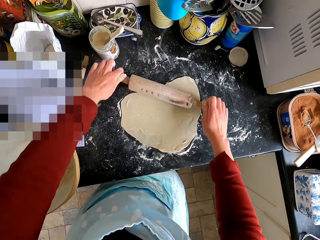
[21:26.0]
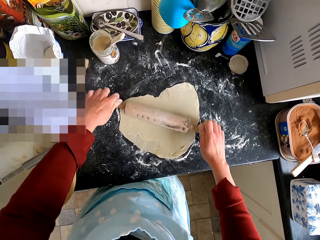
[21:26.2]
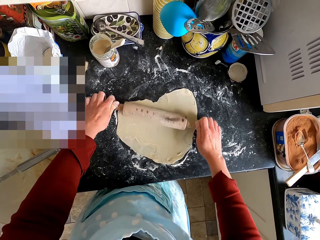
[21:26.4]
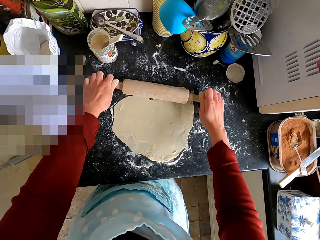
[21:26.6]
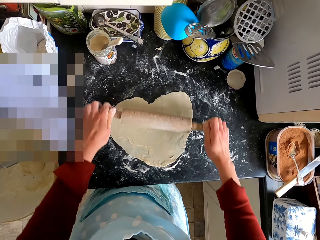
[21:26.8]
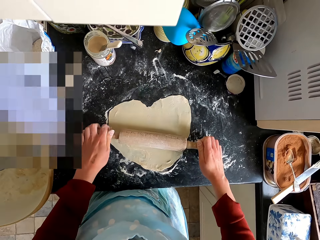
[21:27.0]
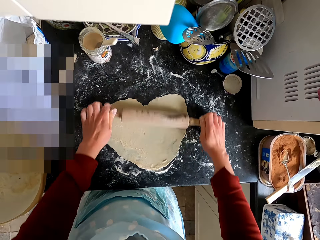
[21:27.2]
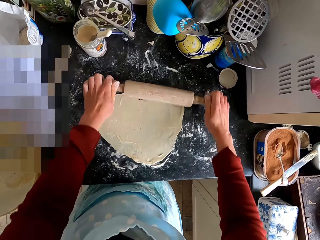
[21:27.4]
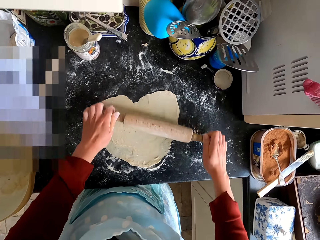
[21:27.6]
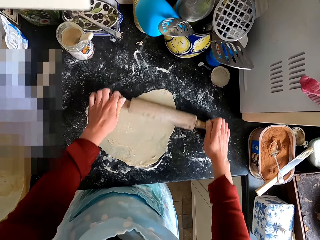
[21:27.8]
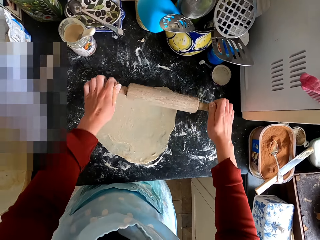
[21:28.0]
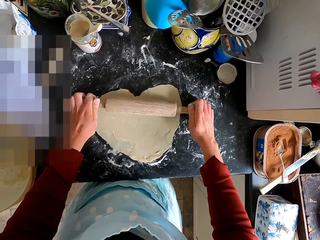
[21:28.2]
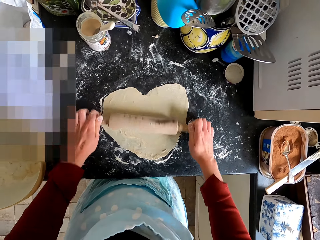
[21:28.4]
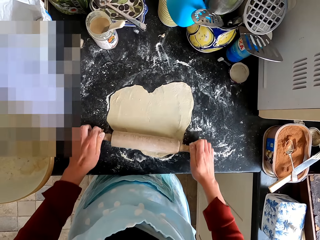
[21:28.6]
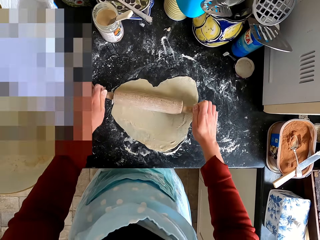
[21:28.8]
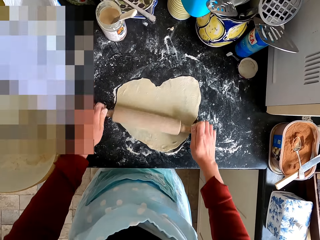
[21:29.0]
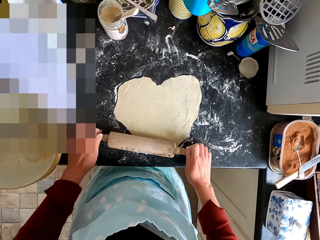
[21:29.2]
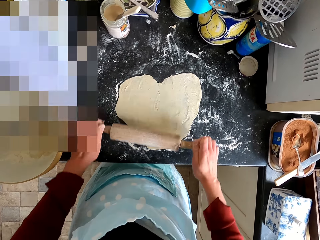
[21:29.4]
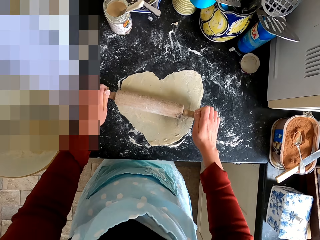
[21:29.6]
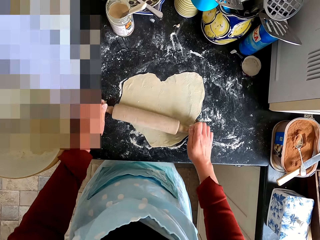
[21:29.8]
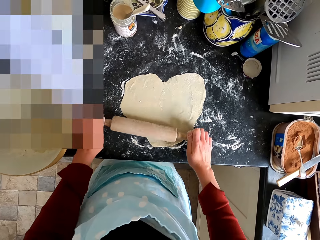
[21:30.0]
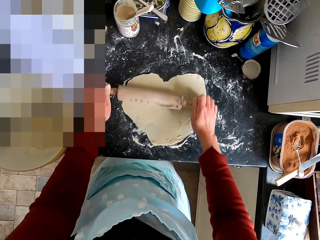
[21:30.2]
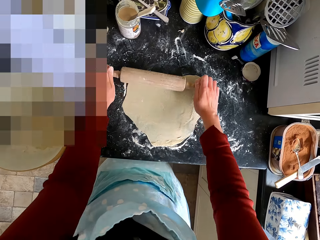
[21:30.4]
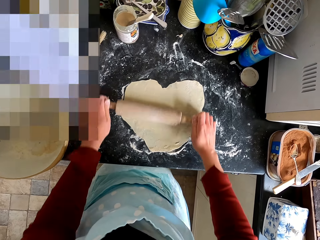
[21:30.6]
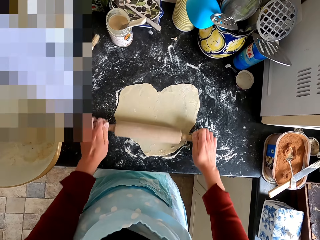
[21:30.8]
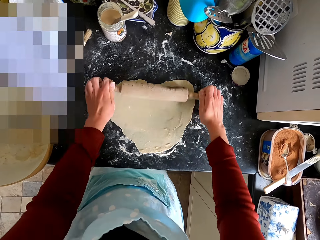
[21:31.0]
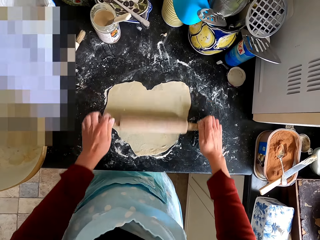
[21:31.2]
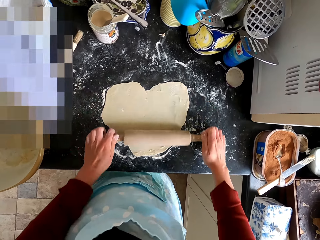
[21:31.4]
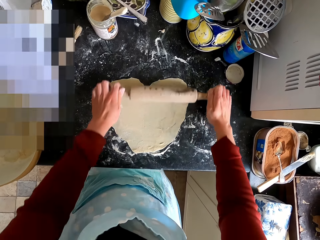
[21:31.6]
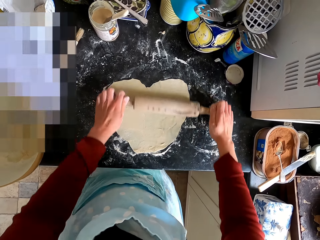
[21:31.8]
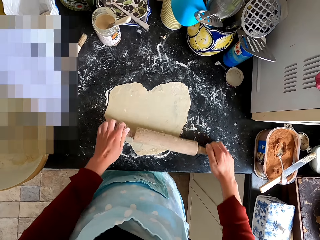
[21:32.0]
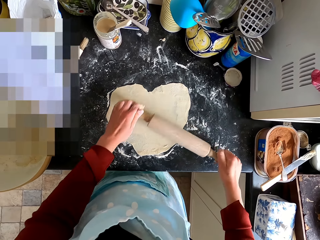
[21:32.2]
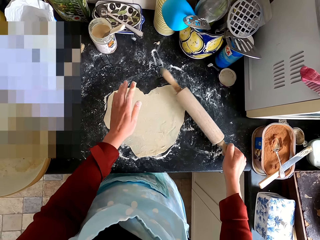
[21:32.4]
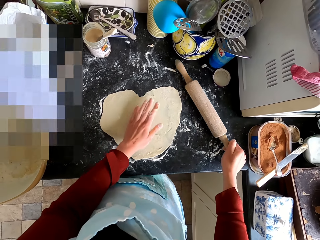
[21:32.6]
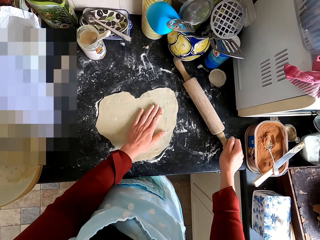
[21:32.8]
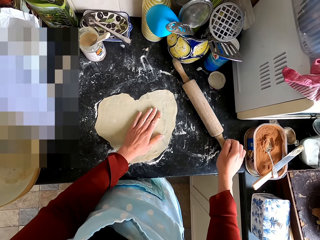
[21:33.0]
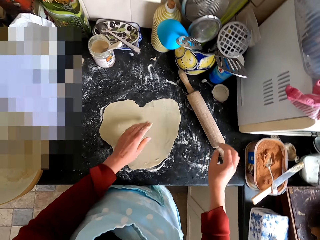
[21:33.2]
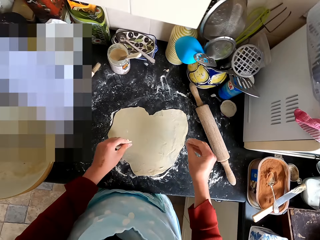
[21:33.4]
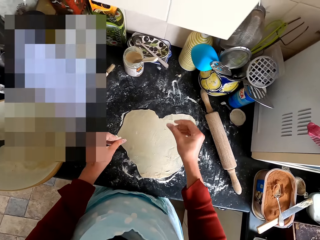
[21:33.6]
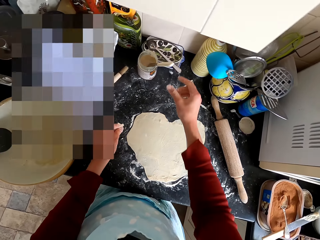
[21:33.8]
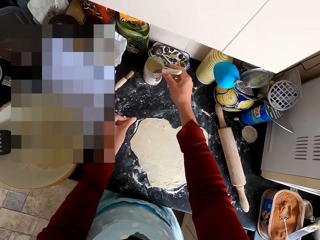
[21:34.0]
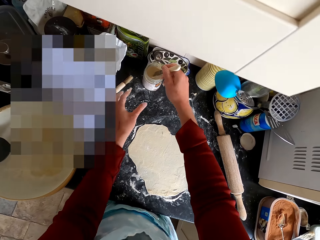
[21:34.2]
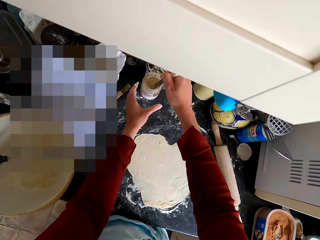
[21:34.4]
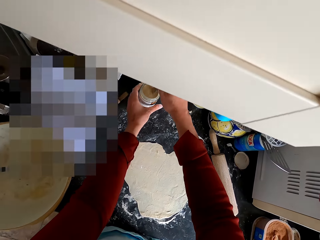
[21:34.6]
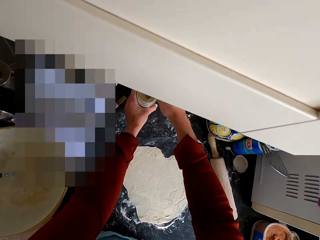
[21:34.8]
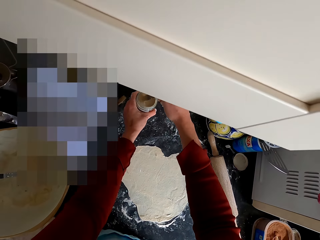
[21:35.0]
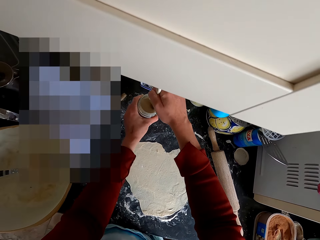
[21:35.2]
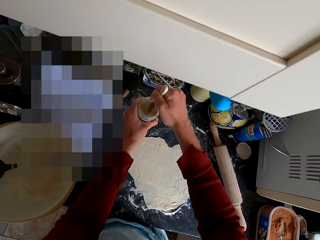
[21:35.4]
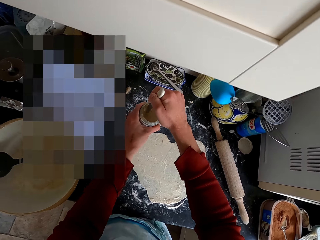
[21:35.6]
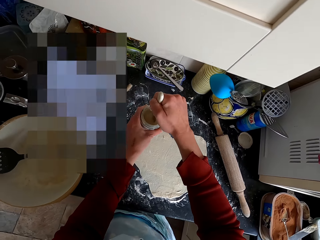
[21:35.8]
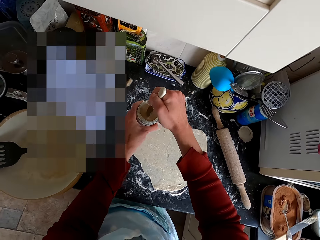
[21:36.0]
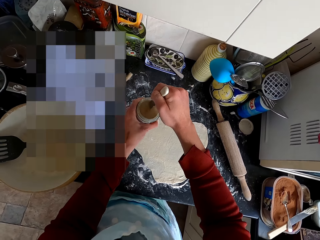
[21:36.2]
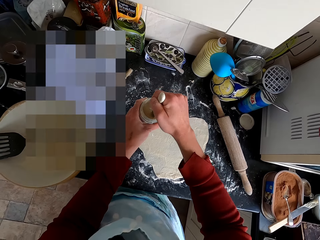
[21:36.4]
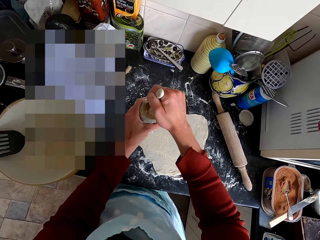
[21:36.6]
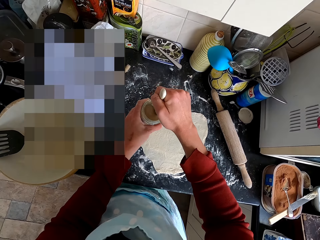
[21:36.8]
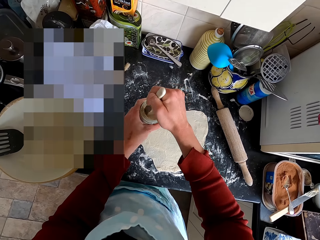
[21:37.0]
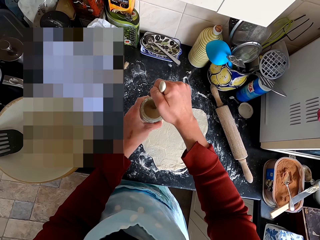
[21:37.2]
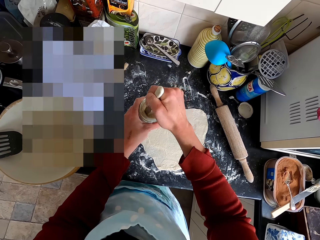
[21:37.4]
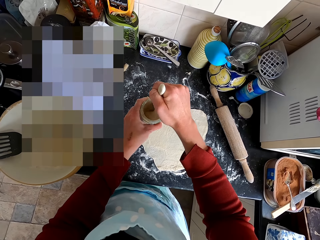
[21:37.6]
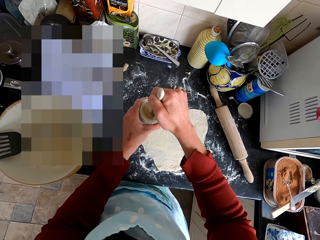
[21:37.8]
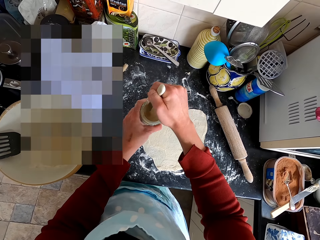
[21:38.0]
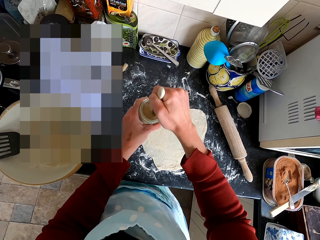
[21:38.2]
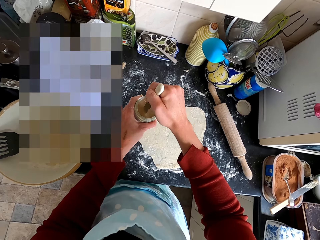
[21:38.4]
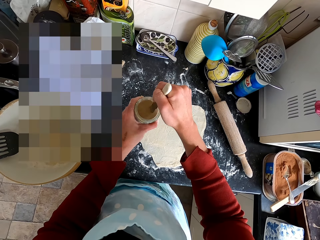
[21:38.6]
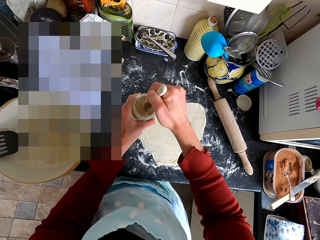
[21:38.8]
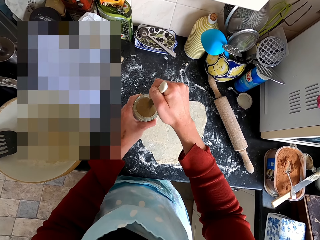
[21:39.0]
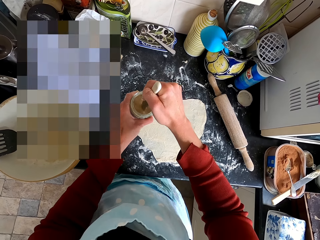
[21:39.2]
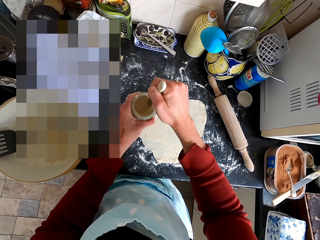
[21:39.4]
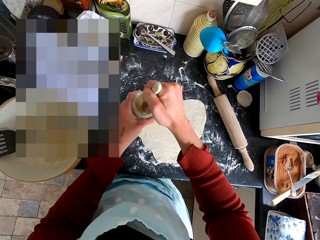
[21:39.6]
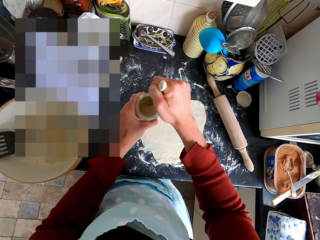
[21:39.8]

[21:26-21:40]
The camera wearer puts the dough on the counter top. They put the rolling pin on the kitchen counter. They pick up the container. They stir the paste in the container with a knife.

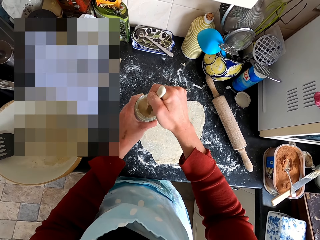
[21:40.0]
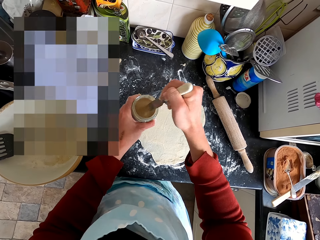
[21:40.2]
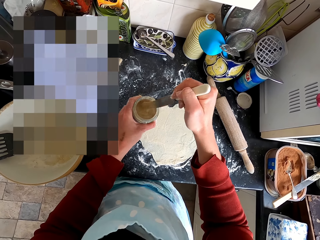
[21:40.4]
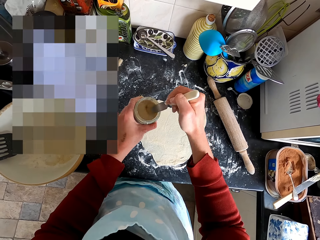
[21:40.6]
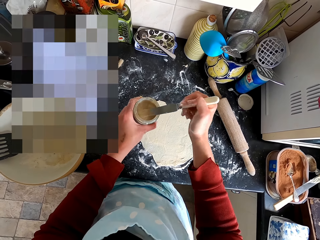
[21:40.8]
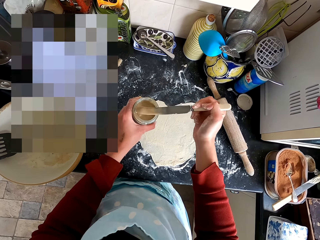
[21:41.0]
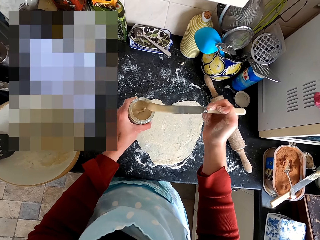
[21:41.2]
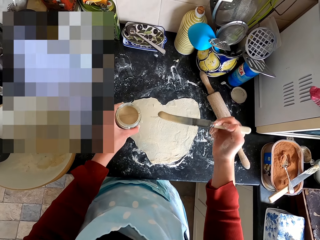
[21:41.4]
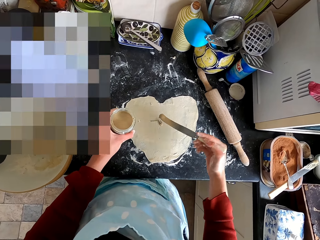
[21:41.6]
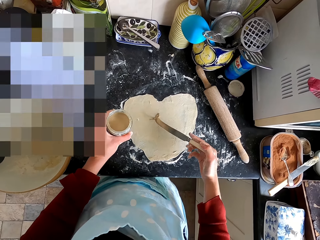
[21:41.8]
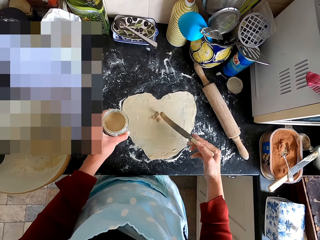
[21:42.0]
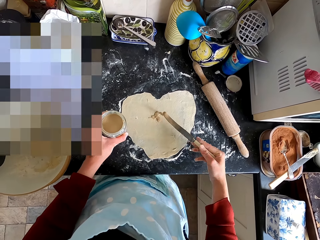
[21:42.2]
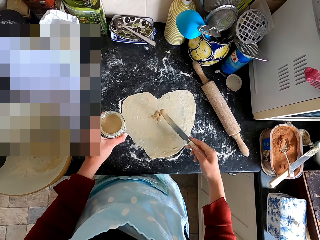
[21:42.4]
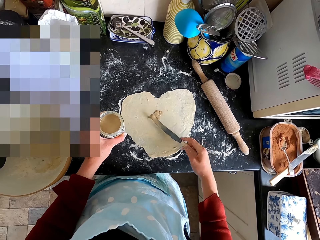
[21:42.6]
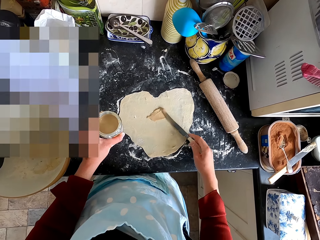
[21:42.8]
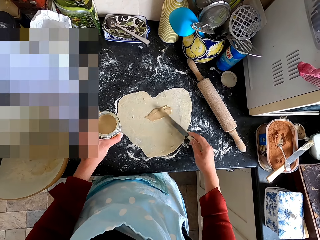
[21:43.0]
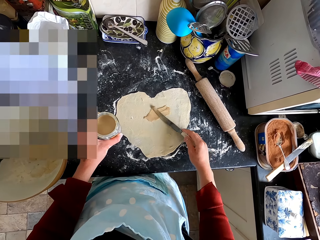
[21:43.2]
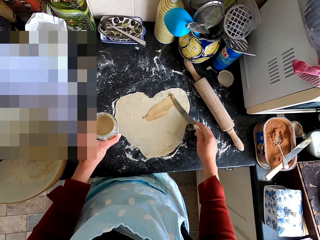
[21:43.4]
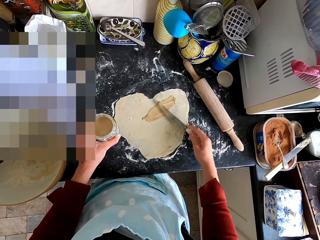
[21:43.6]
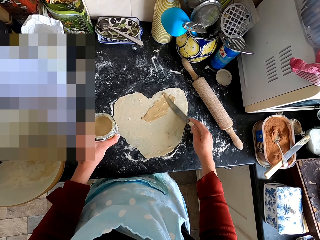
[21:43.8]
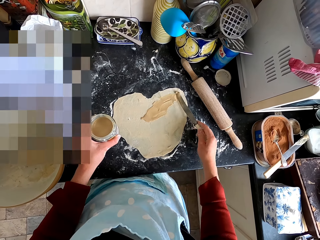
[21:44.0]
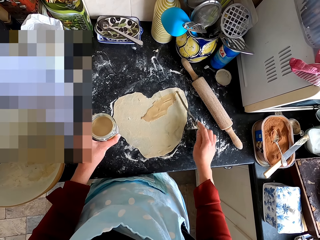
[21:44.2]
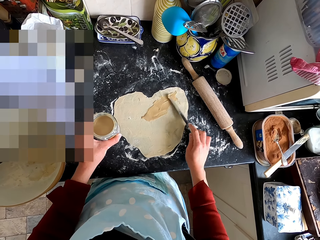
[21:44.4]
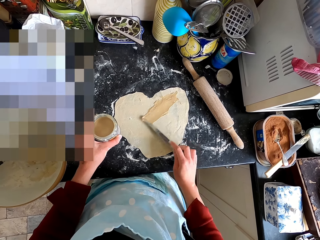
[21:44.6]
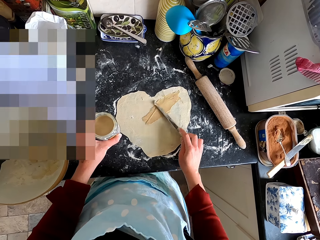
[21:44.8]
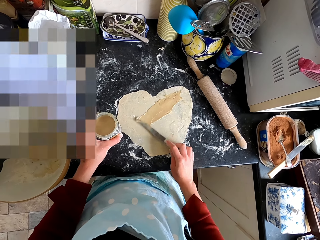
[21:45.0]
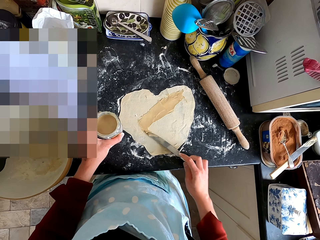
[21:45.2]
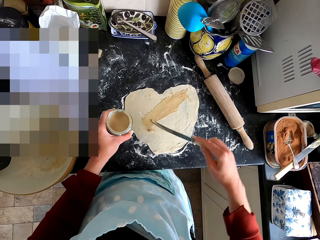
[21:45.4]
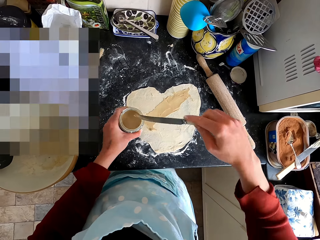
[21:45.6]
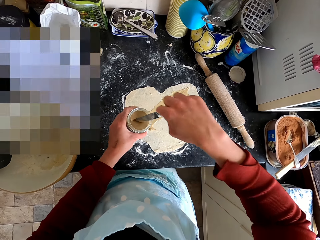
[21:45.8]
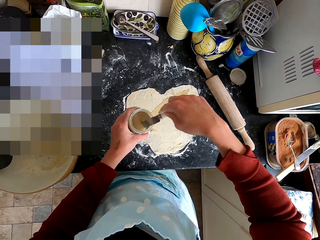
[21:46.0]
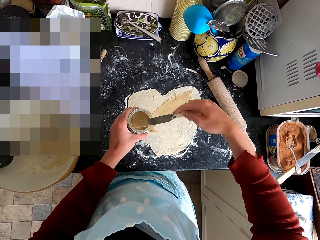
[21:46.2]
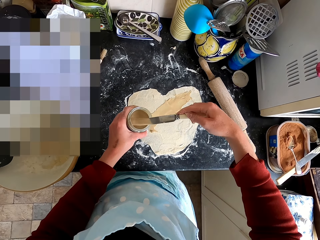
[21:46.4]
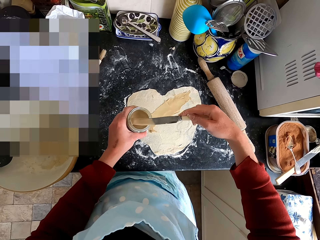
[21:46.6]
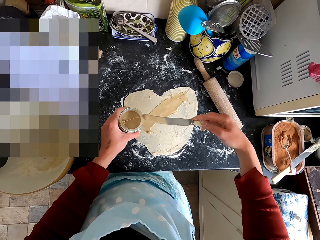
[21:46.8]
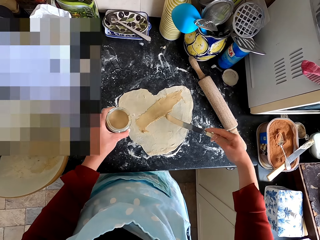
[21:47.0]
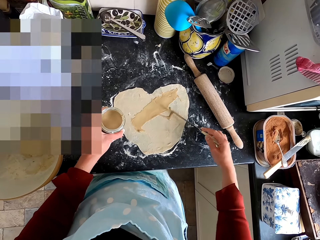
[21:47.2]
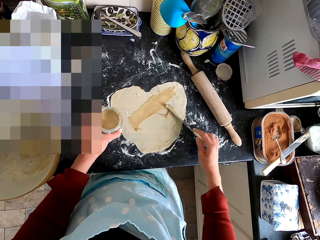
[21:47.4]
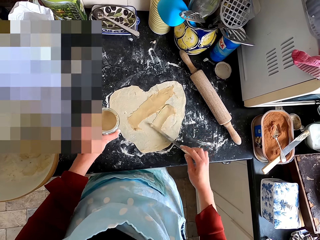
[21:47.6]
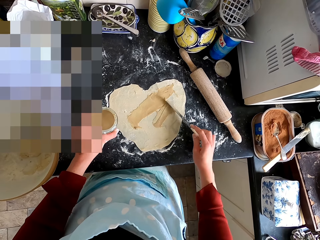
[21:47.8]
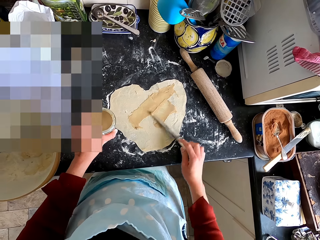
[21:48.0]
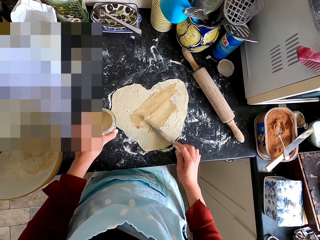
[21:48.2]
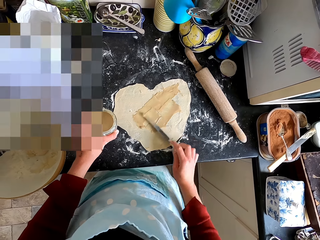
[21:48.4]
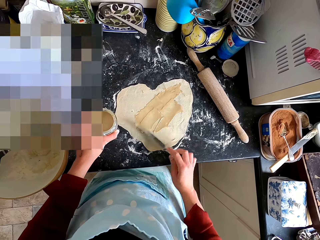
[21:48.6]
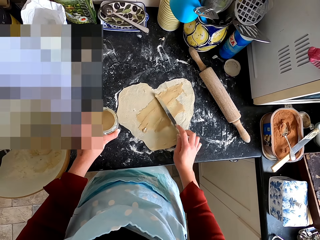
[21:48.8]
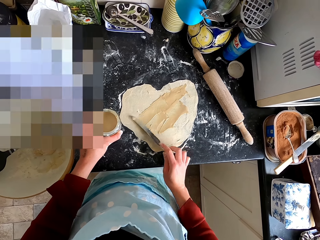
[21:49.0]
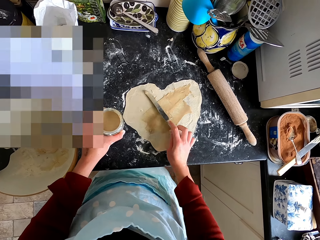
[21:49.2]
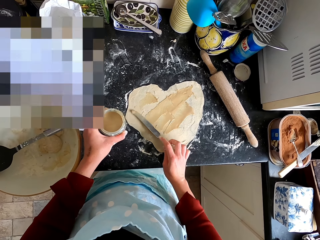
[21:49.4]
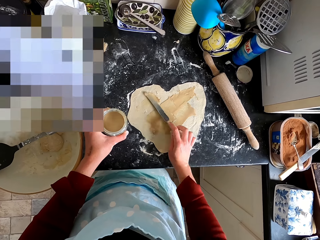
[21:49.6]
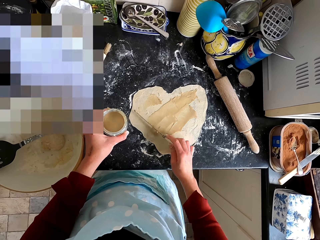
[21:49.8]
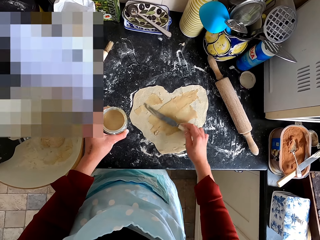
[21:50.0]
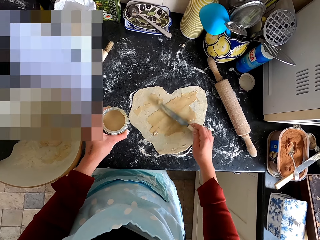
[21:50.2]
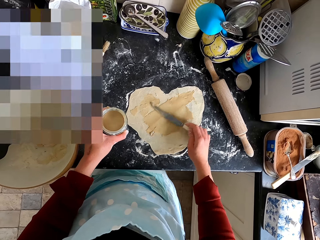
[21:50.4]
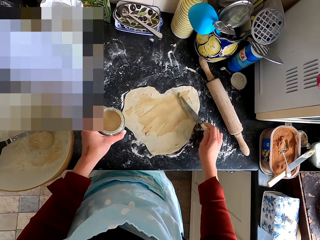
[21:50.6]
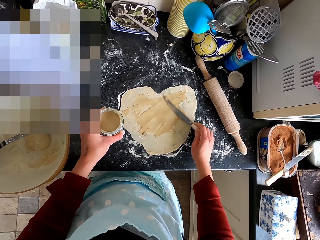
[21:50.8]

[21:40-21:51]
The camera wearer scoops the paste with the knife. They spread the paste on the dough with the knife. They scoop the paste from the container with the knife. They spread the paste on the dough with the knife.
